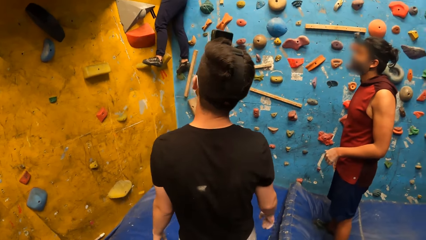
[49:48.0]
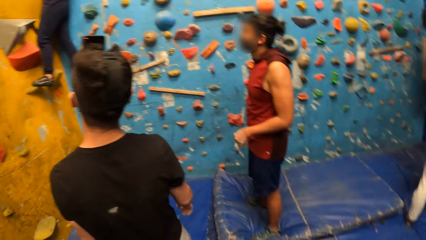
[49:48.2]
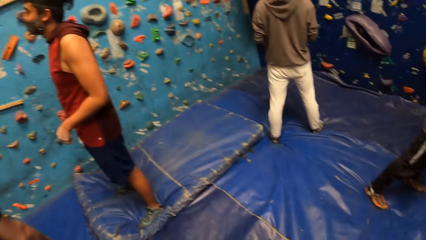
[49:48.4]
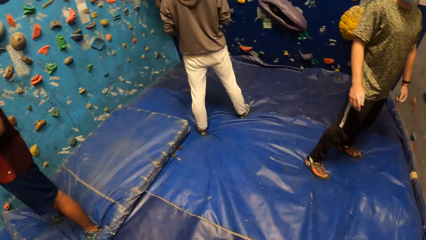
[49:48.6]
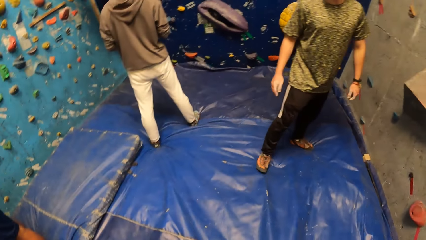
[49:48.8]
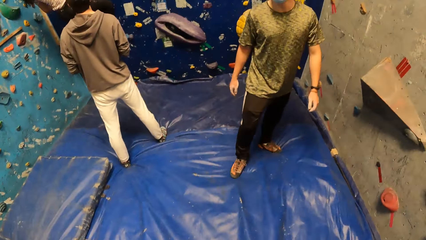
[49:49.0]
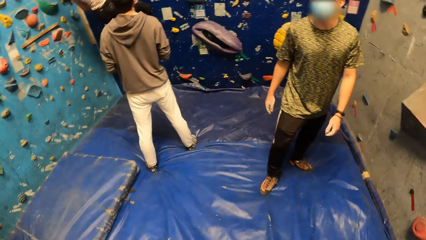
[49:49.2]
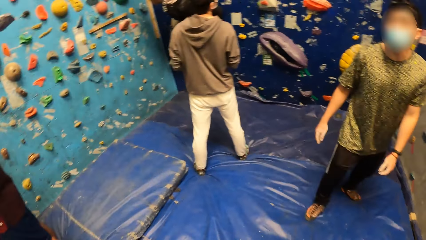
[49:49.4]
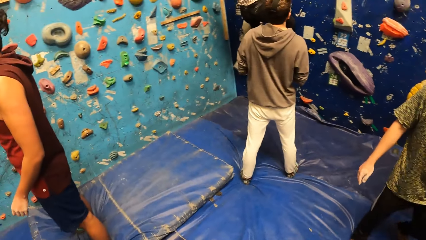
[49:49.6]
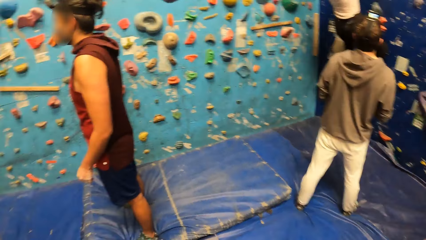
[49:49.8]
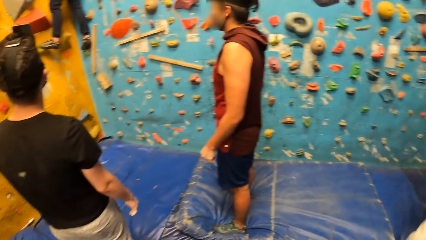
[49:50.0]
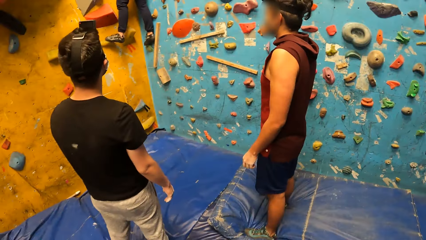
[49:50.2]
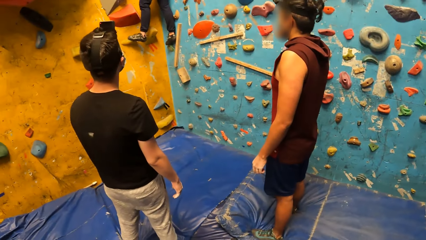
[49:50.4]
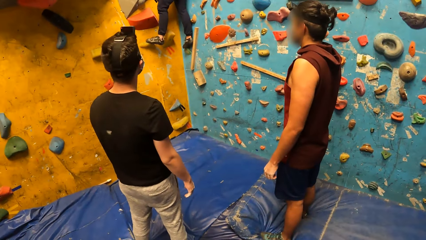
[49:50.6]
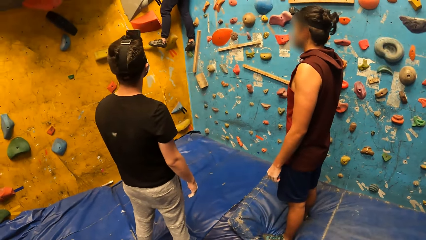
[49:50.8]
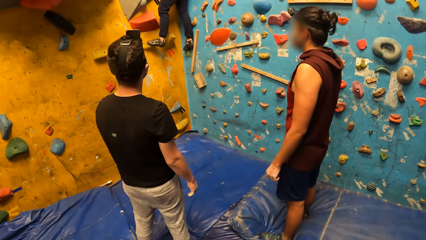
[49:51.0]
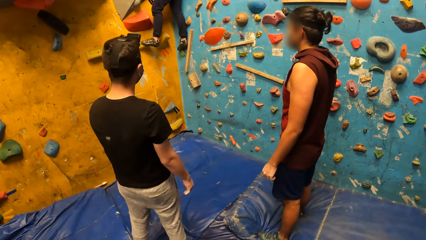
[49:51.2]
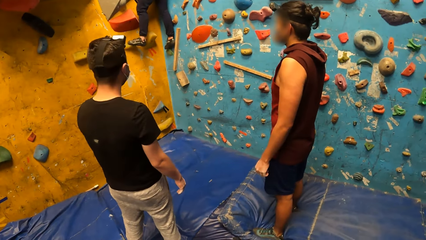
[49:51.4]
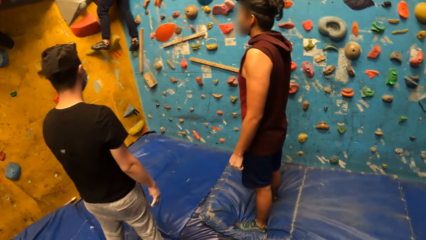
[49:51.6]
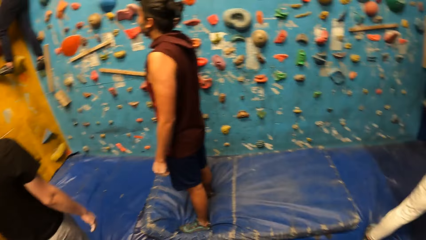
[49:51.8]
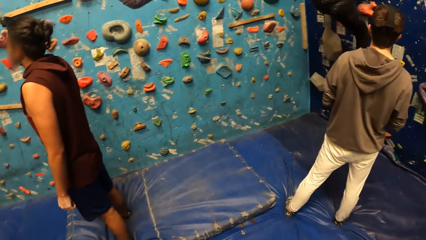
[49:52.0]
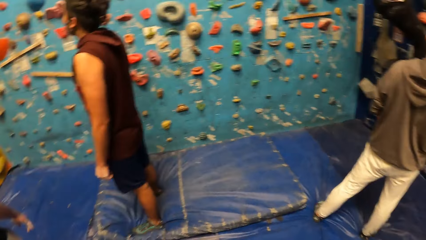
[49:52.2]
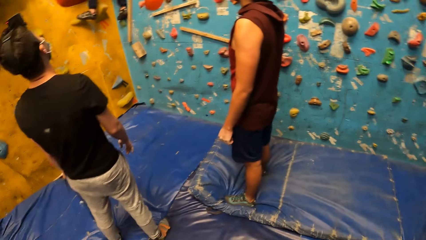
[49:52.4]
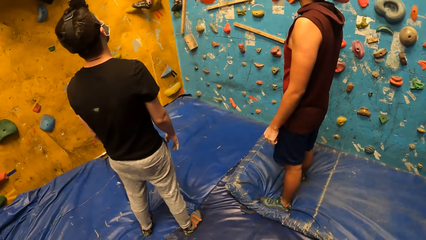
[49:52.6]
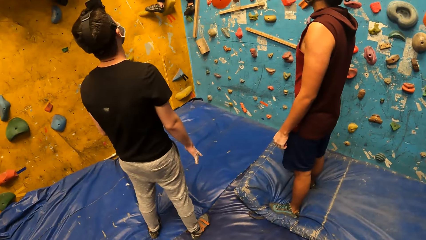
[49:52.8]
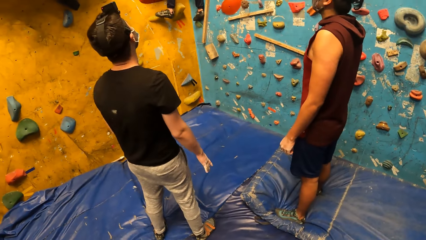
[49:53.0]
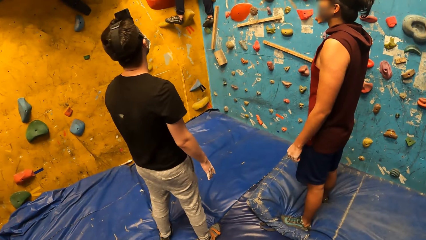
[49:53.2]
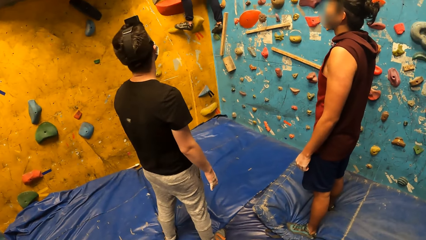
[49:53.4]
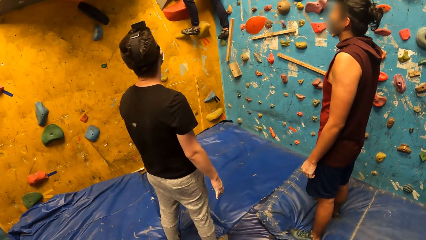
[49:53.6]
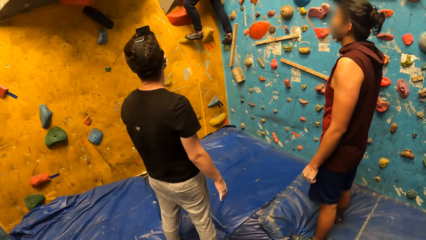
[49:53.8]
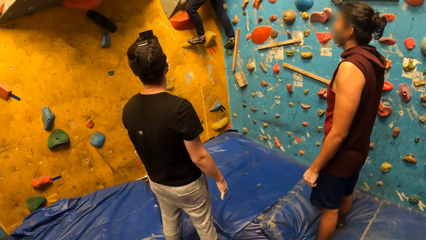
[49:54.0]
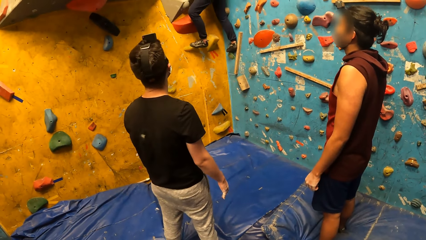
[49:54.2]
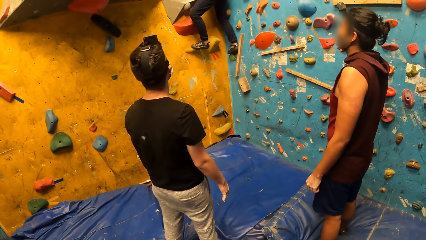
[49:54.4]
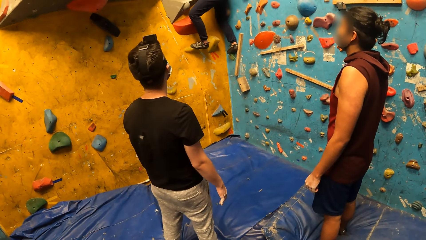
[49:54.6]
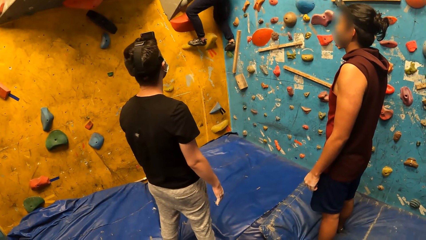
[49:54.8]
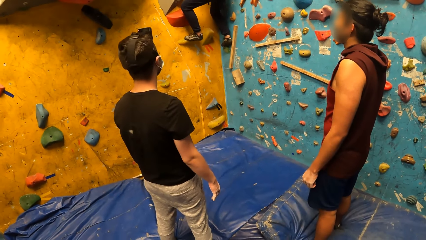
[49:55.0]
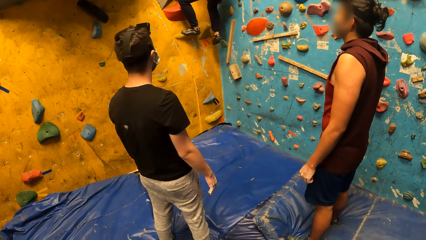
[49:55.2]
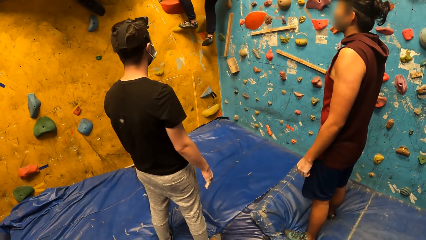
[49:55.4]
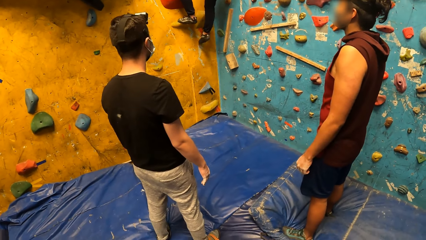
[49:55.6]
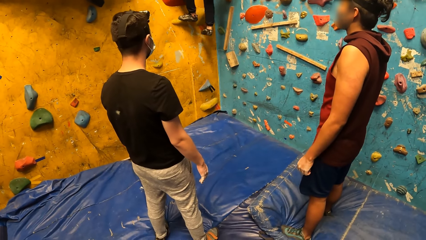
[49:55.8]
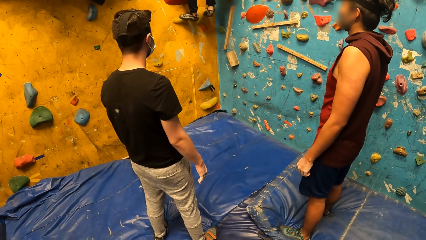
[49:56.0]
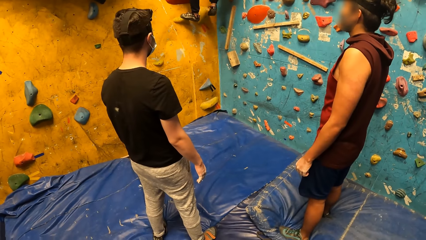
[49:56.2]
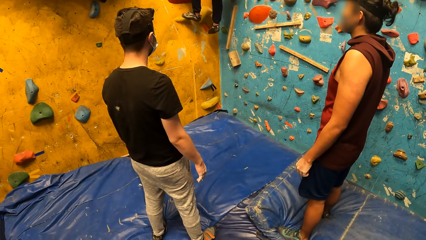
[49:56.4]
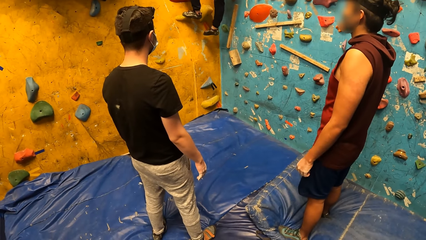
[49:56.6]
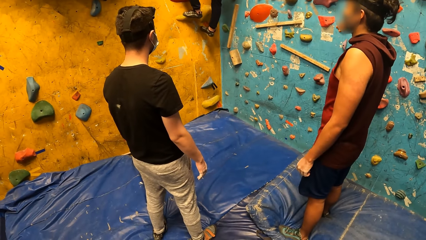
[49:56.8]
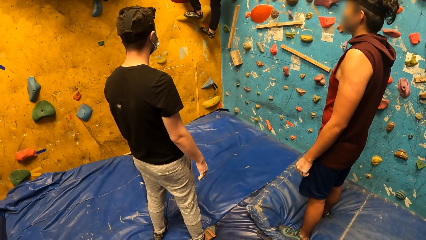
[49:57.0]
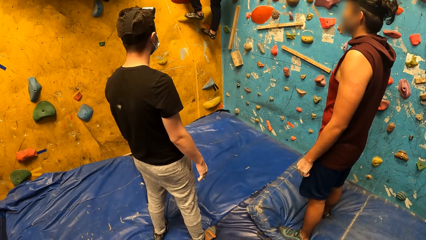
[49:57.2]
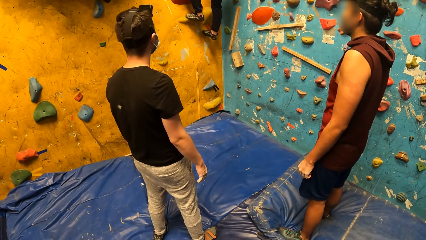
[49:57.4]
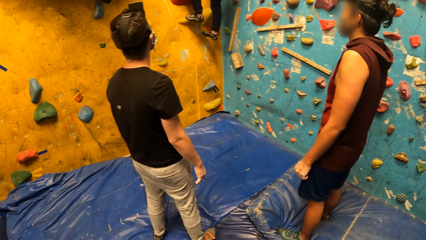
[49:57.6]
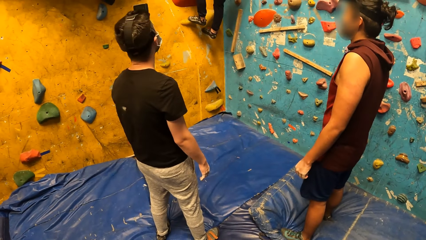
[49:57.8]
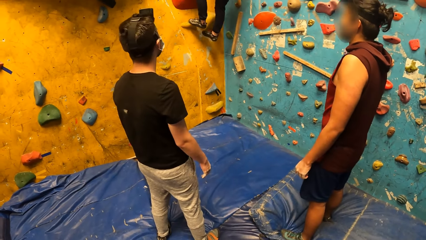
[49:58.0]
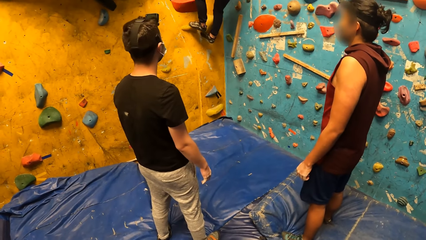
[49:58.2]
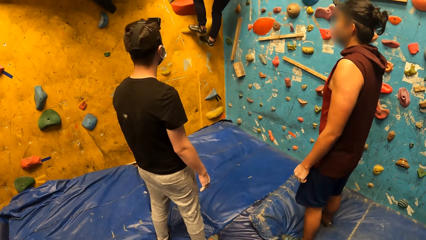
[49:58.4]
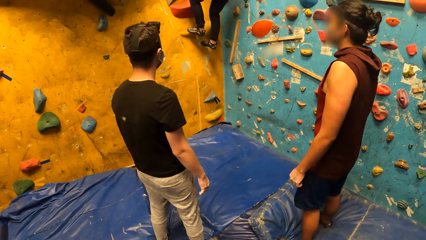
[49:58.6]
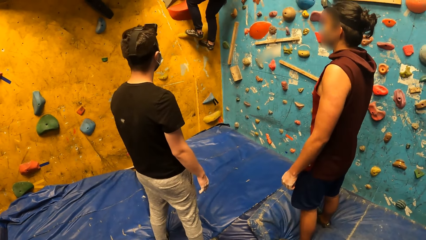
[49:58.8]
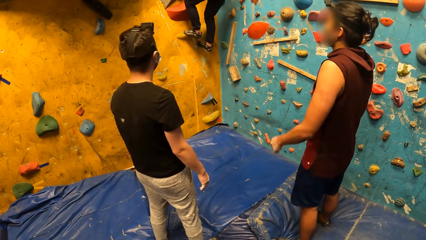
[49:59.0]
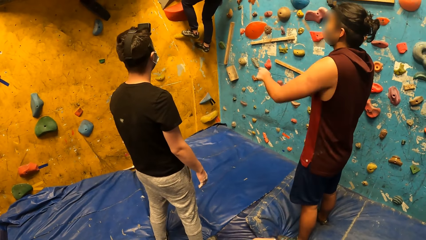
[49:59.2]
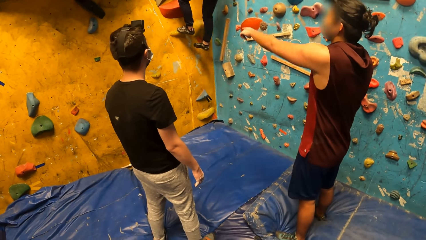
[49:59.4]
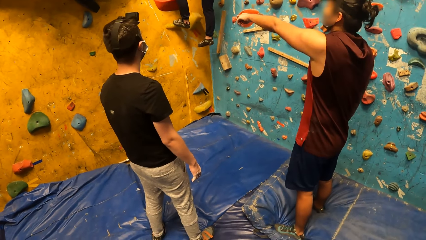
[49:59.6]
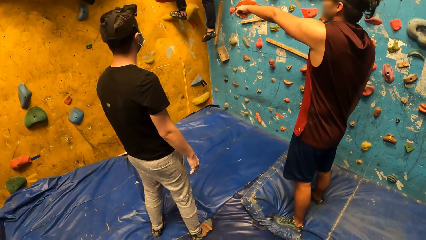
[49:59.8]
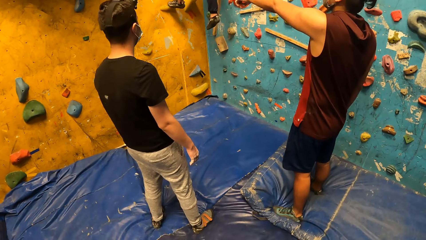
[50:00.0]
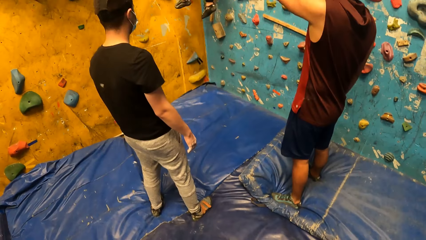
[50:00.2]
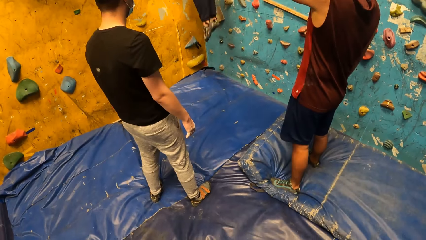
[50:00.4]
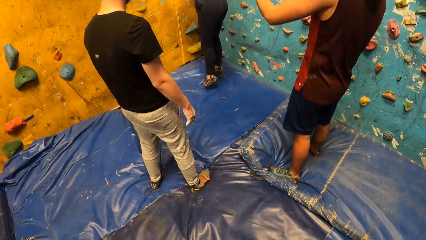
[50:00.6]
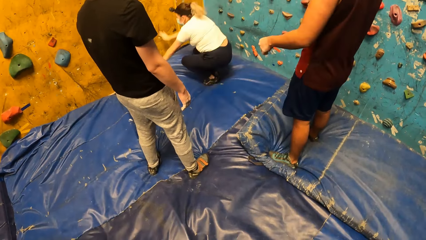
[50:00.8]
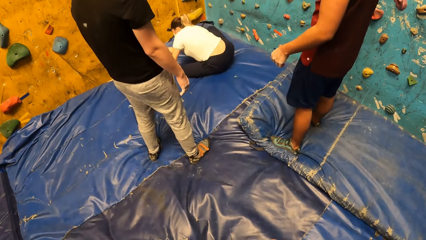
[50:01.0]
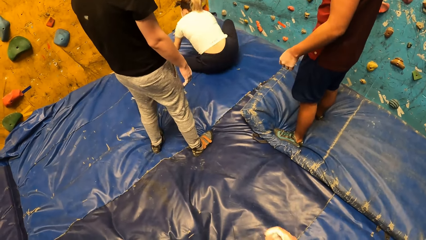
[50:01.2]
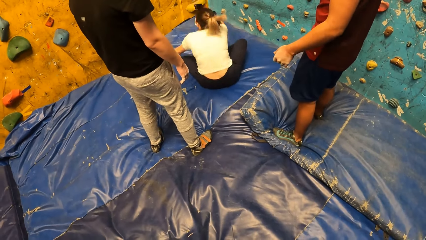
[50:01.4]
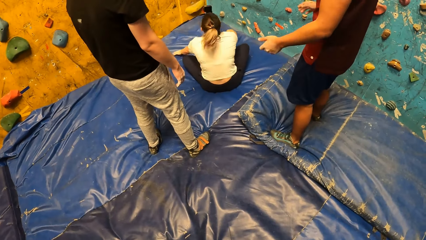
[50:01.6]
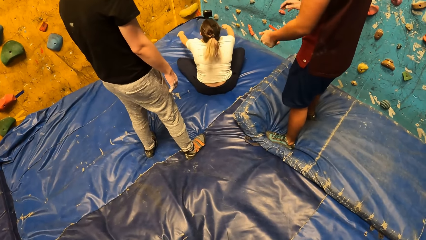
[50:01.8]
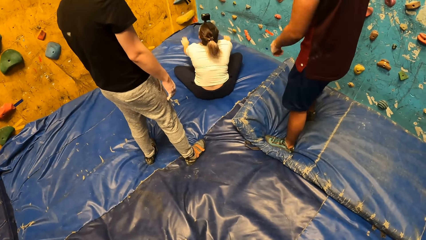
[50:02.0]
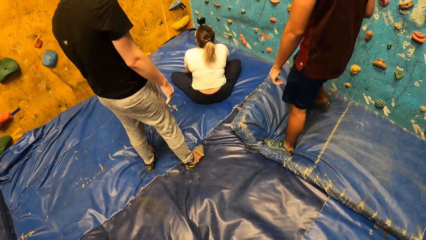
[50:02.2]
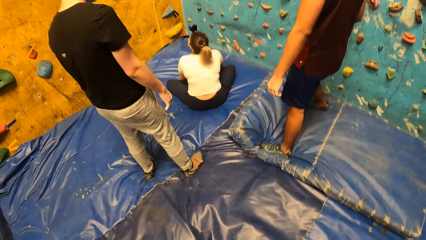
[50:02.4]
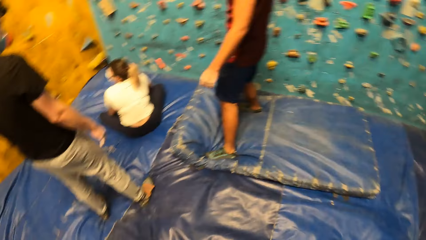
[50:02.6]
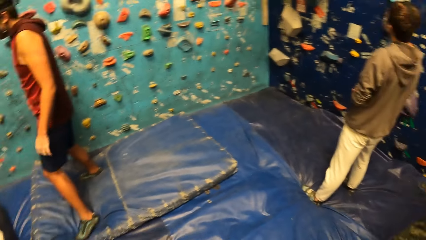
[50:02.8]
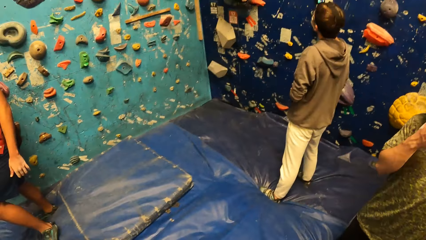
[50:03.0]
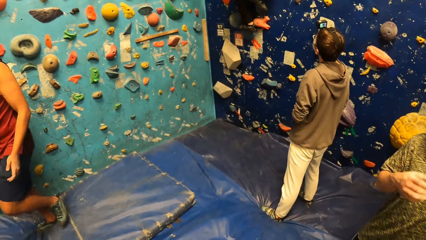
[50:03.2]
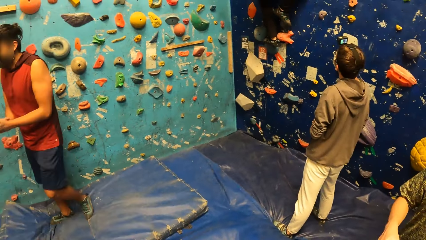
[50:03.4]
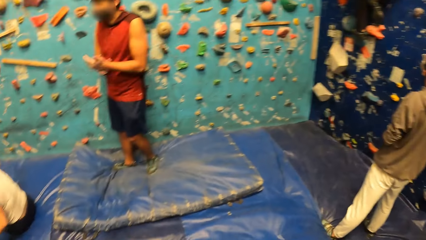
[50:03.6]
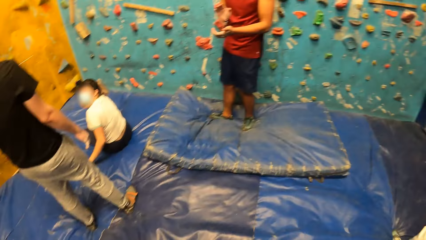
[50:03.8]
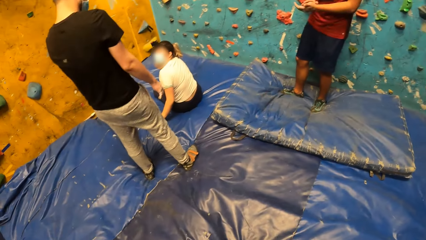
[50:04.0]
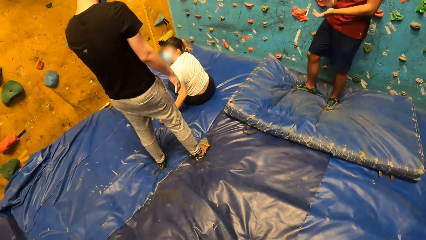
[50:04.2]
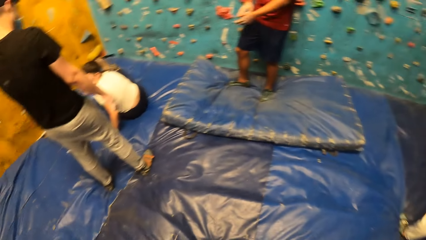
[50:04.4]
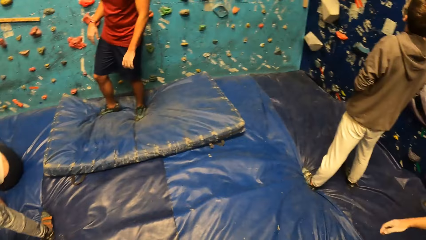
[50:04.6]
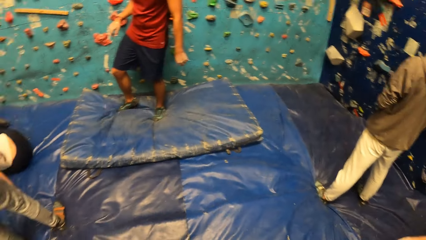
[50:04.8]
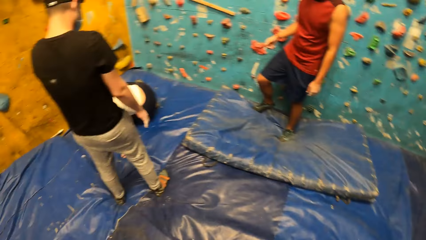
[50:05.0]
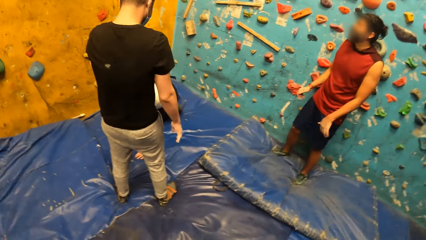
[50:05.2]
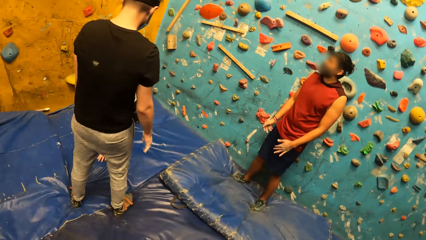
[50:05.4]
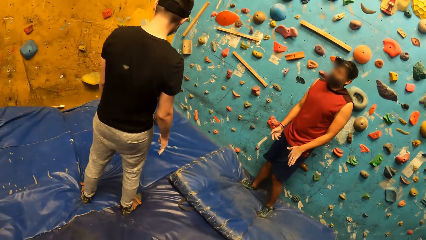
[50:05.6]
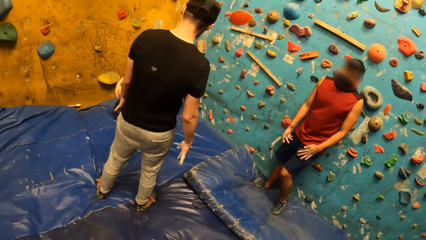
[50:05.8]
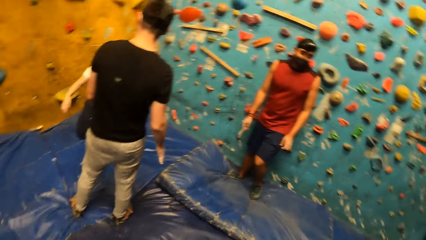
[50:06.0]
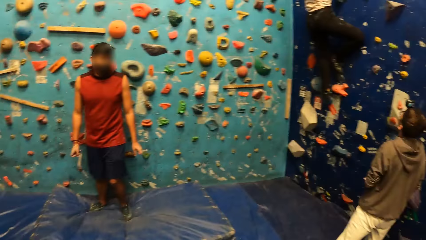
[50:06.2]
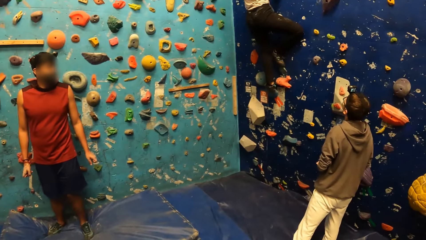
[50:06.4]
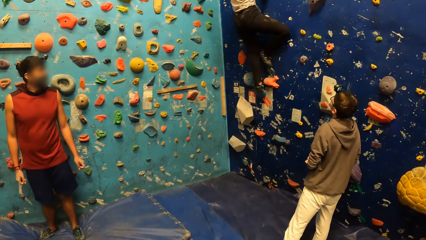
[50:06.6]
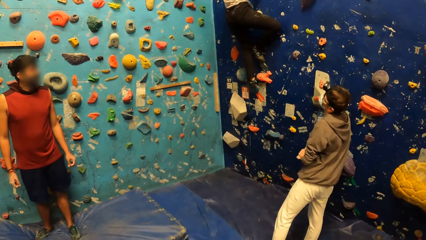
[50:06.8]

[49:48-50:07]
The camera wearer looks around, looks at a lady, and looks around. The lady descends the wall. The lady places her right hand on the wall. The lady jumps down from the wall. The lady hits her hands on the gym mat on the floor. The camera wearer turns around. A man claps his hands. The camera wearer looks at the lady and looks around. The lady stands up from the gym mat on the floor. The man wriggles his fingers.
